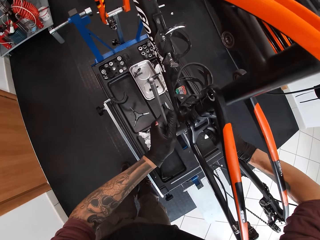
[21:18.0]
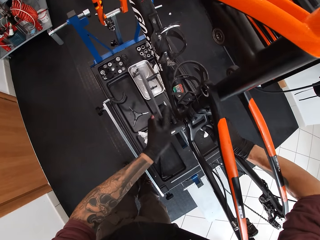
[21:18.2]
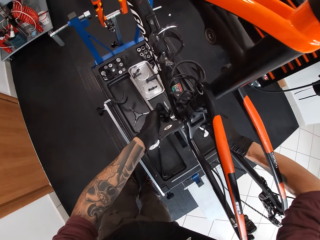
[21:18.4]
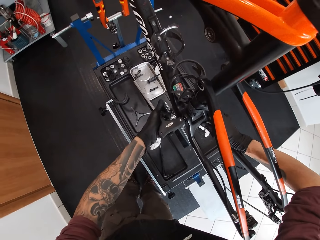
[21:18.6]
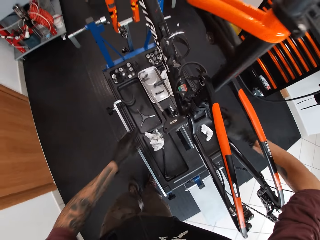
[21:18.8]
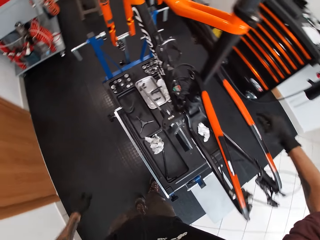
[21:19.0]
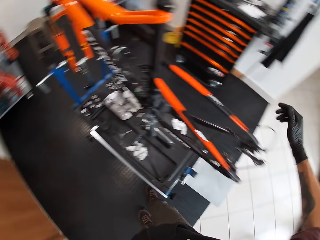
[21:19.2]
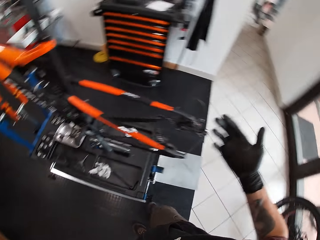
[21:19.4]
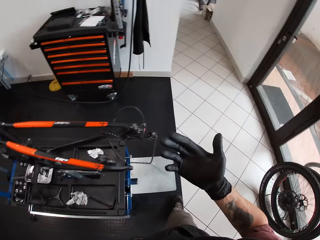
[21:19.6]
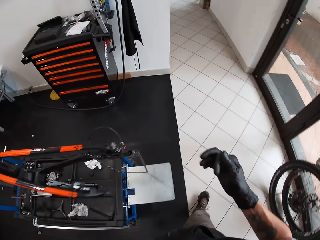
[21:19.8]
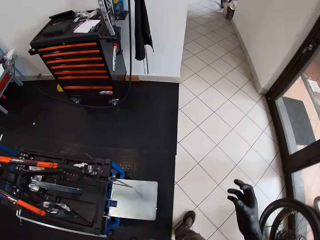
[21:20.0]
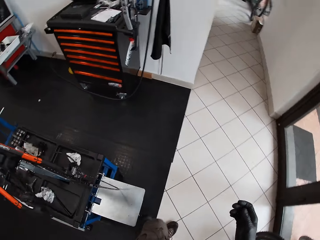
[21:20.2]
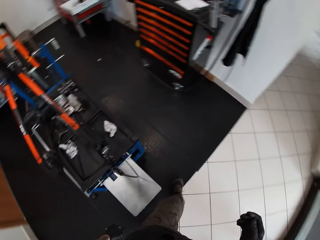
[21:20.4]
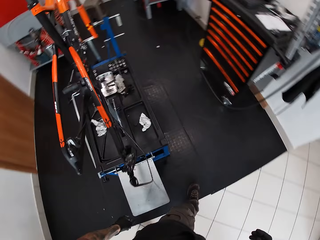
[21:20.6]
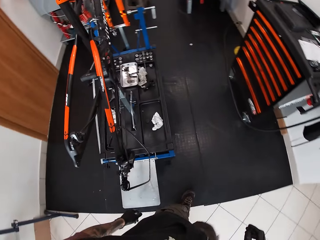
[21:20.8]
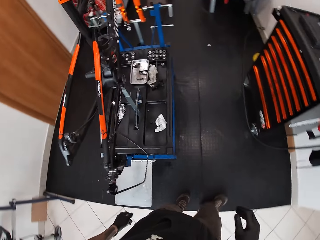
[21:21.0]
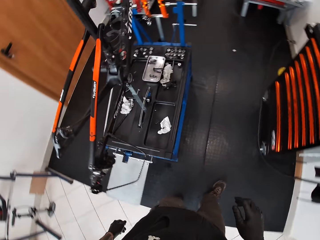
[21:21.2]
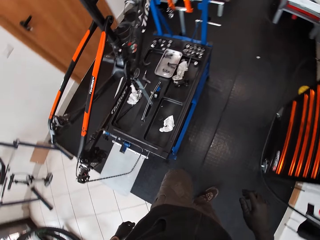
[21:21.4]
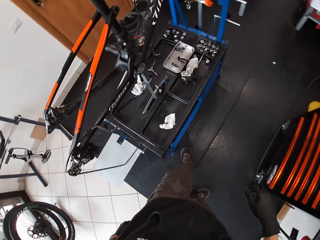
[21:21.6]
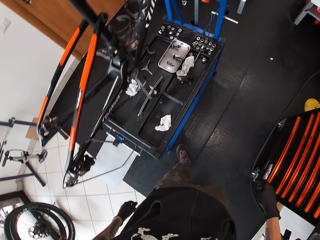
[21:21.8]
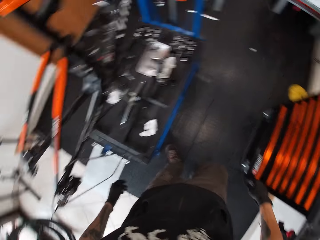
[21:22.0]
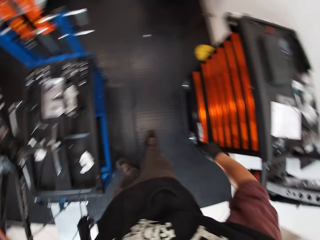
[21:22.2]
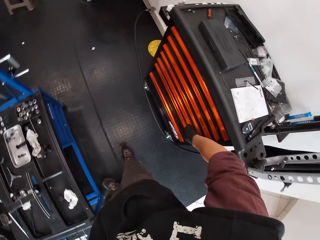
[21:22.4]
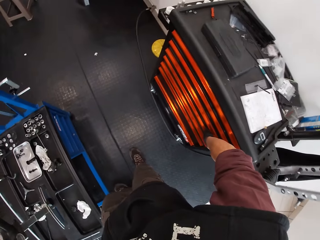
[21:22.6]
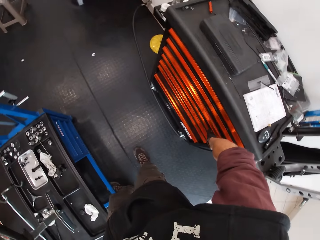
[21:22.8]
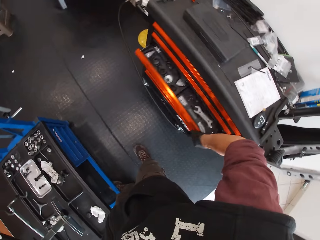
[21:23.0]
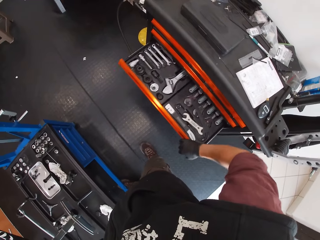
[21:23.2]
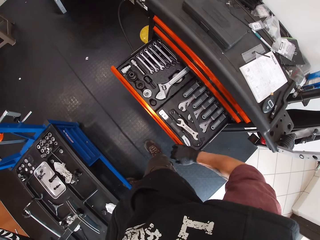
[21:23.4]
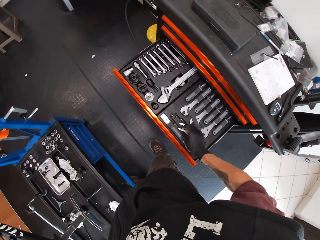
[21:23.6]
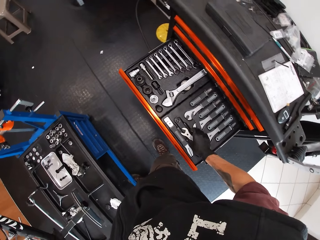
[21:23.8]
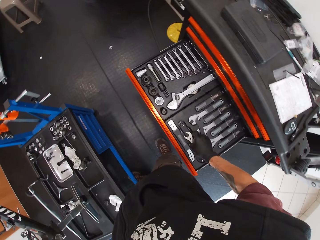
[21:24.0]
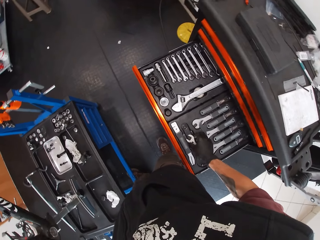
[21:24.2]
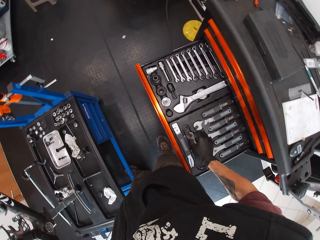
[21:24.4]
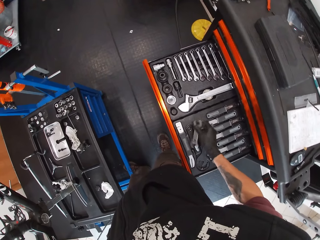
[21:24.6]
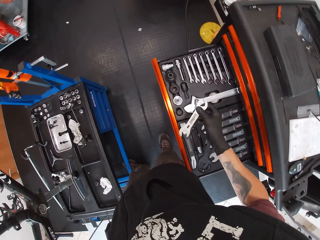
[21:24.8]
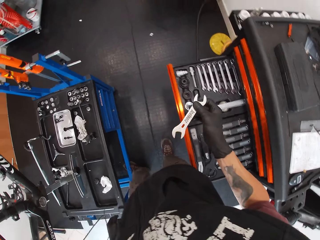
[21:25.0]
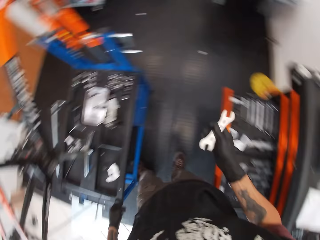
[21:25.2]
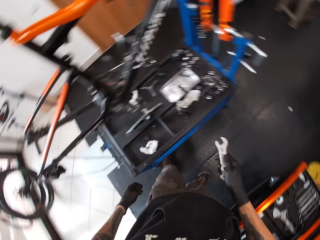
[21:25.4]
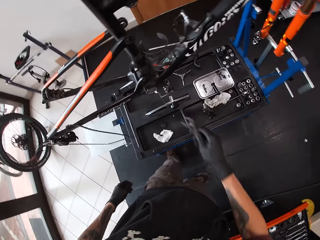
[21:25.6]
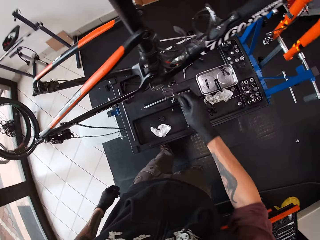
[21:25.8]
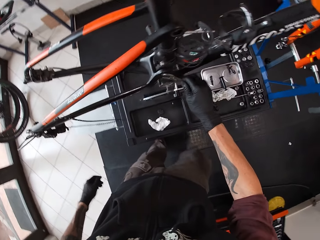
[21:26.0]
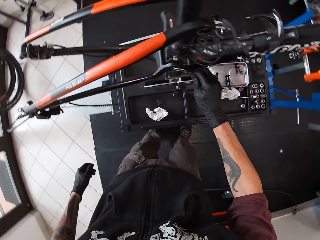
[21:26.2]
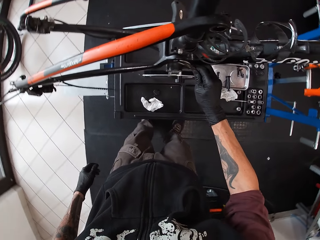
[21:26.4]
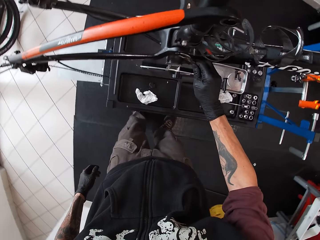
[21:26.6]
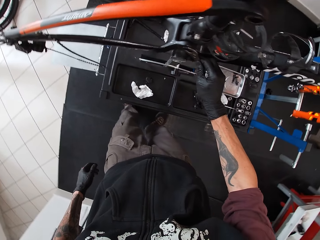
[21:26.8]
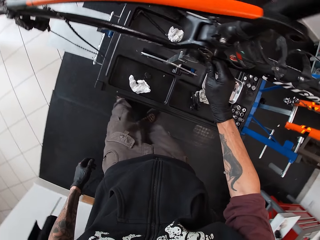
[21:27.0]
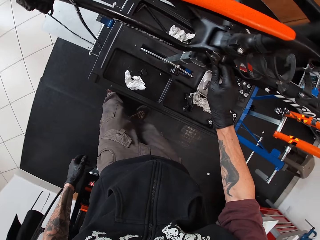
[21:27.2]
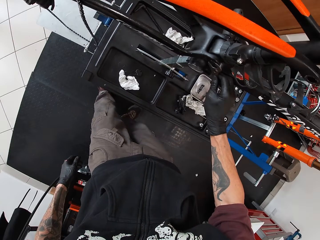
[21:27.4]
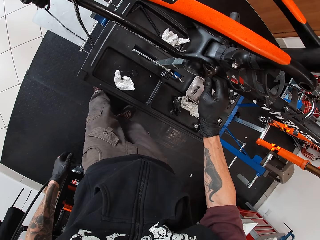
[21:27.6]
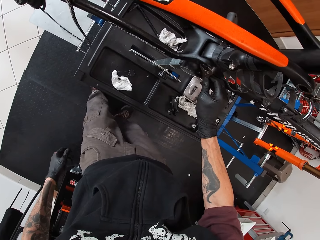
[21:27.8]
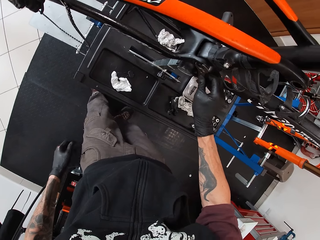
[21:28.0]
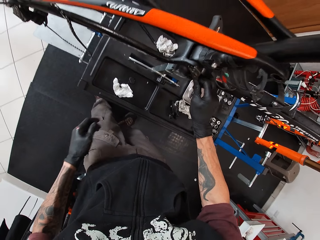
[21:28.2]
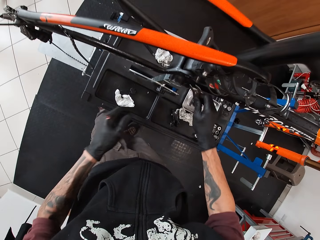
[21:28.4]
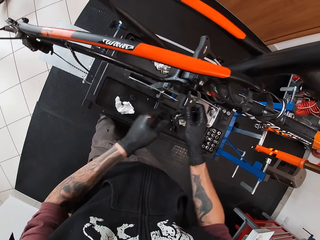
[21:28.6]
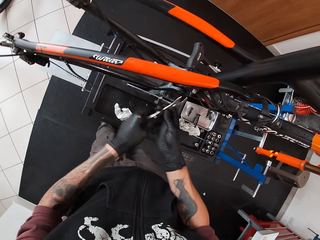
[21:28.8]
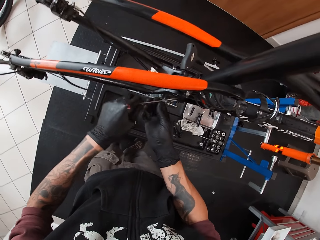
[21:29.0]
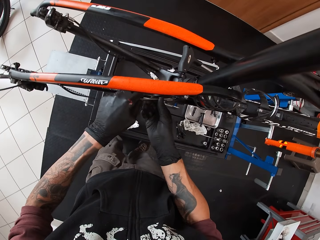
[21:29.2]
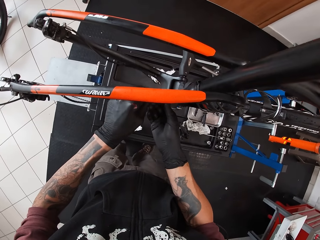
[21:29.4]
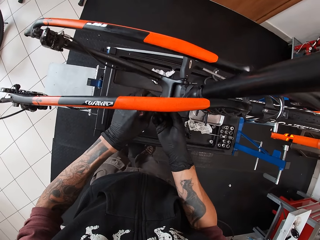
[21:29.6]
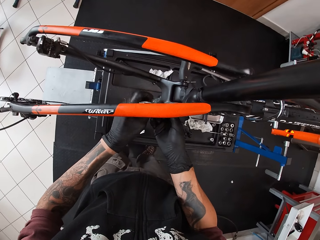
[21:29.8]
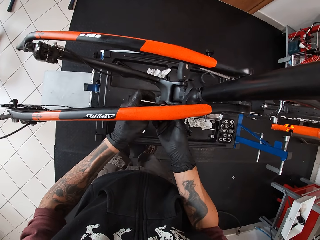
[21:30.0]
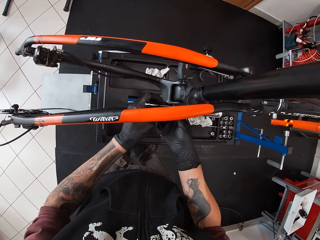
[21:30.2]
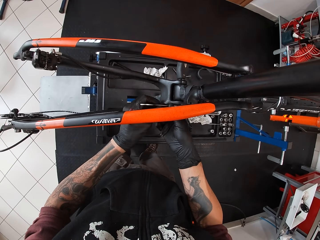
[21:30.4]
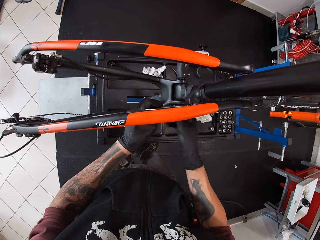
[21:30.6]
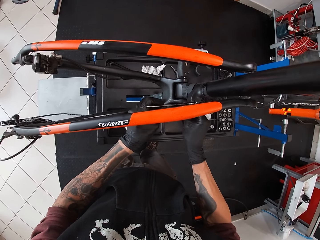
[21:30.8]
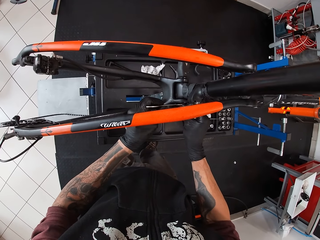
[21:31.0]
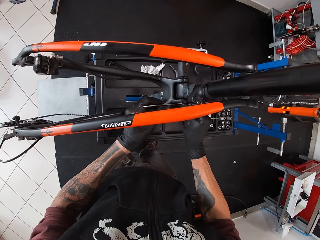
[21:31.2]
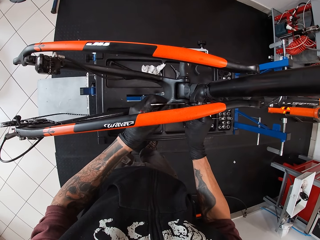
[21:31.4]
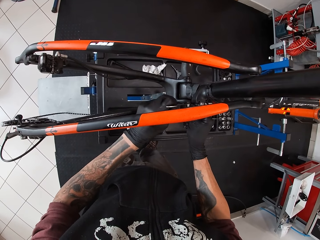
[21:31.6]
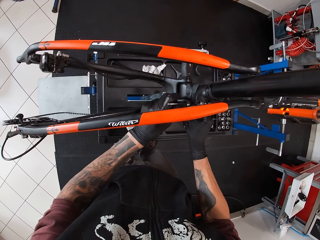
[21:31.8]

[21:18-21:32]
The camera wearer turns around and walks around. He opens a drawer with his gloved right hand. He picks up a spanner in the drawer with his gloved right hand. He places the spanner on the bicycle bolt with his gloved right hand. He repairs the bicycle. He holds the spanner with both hands.

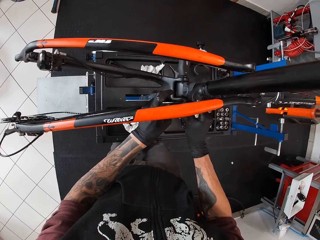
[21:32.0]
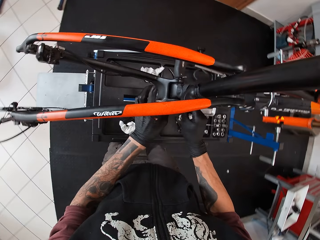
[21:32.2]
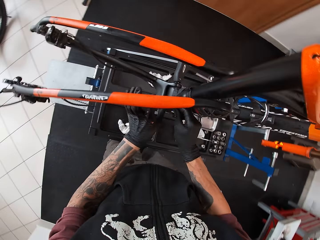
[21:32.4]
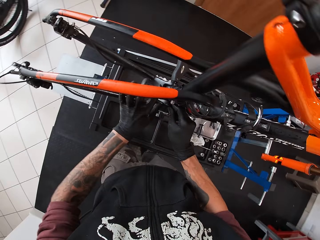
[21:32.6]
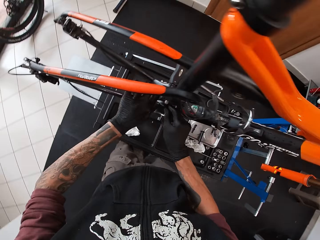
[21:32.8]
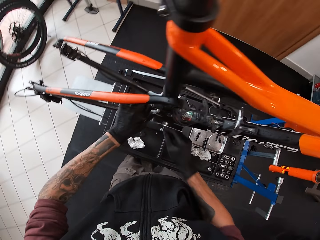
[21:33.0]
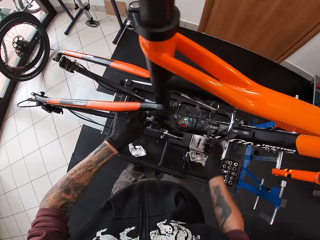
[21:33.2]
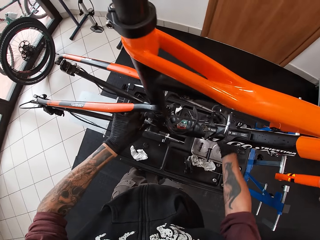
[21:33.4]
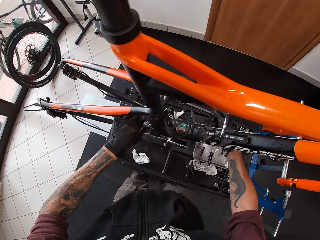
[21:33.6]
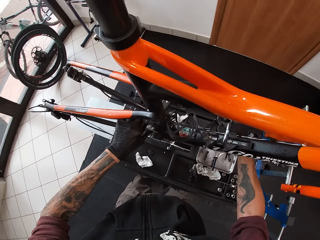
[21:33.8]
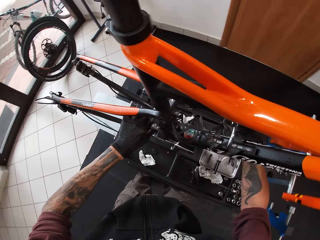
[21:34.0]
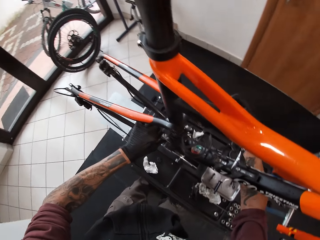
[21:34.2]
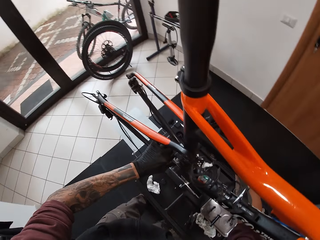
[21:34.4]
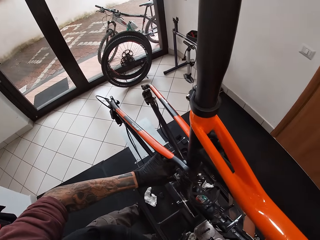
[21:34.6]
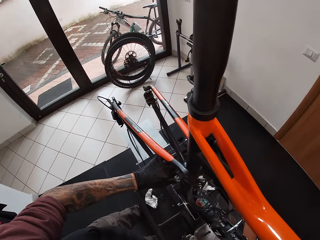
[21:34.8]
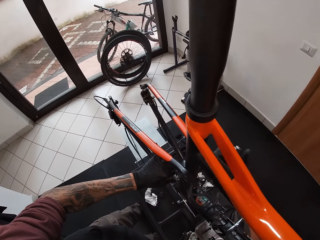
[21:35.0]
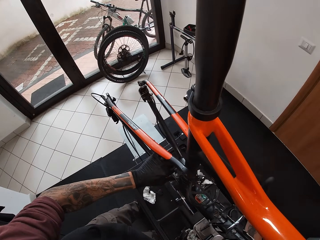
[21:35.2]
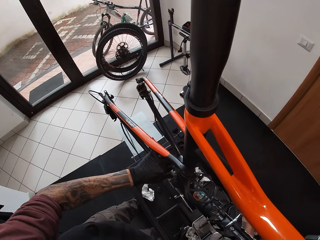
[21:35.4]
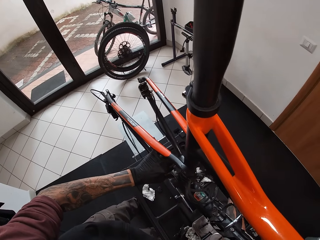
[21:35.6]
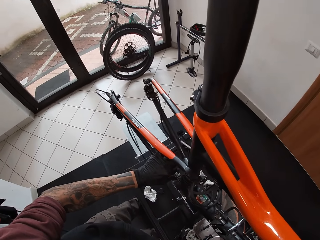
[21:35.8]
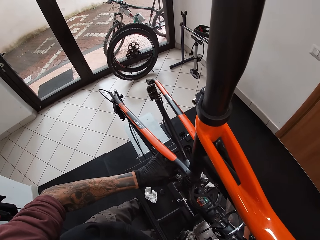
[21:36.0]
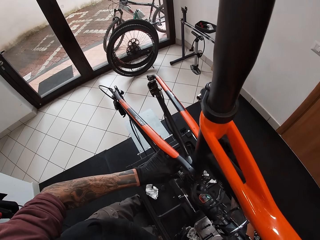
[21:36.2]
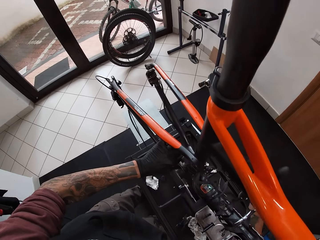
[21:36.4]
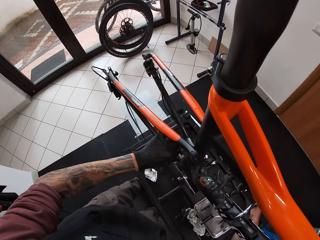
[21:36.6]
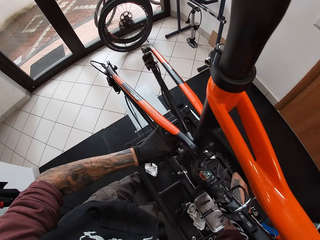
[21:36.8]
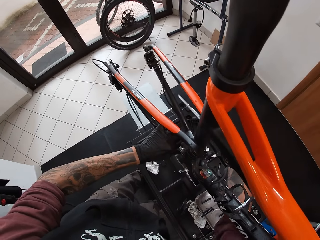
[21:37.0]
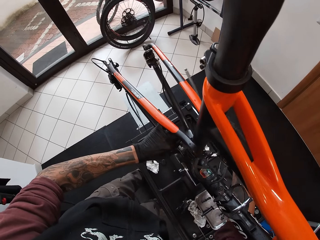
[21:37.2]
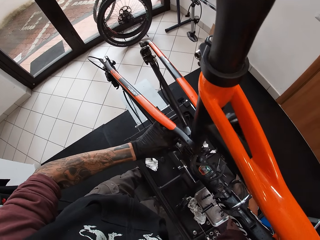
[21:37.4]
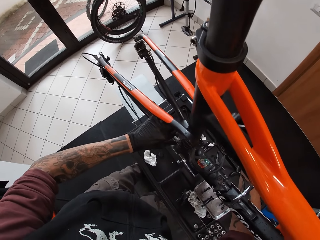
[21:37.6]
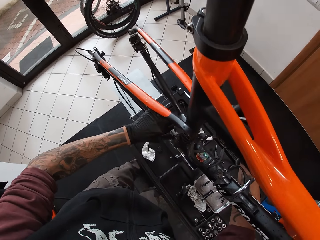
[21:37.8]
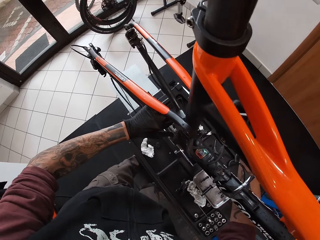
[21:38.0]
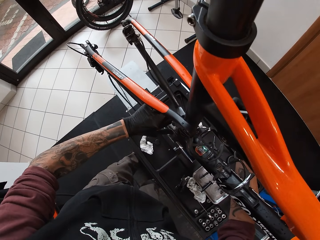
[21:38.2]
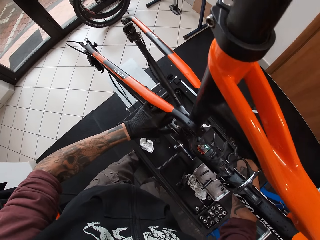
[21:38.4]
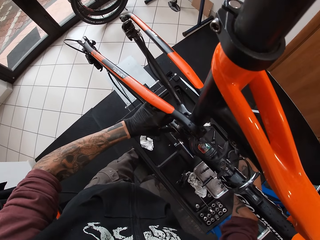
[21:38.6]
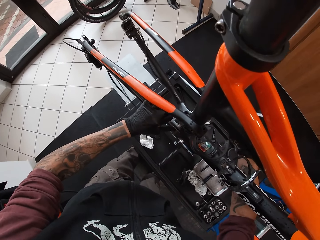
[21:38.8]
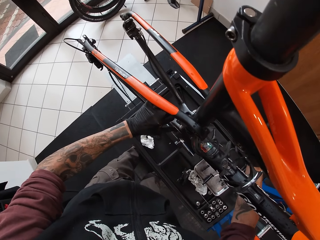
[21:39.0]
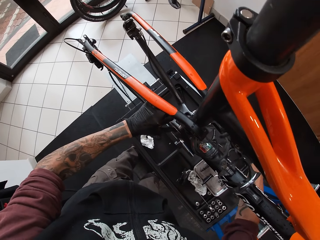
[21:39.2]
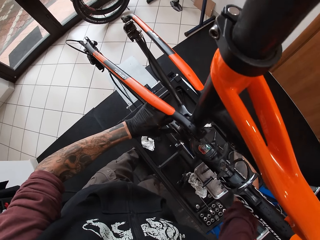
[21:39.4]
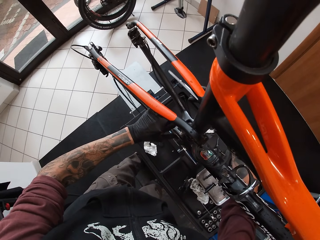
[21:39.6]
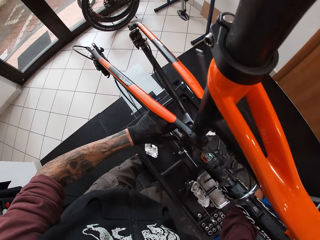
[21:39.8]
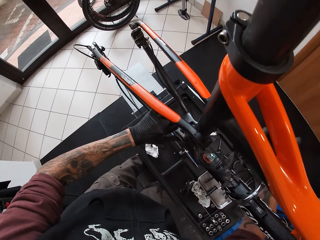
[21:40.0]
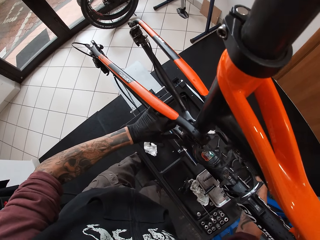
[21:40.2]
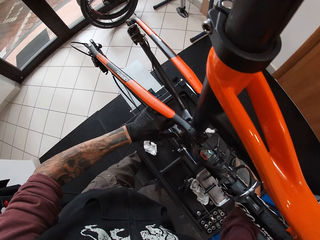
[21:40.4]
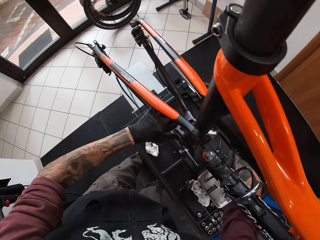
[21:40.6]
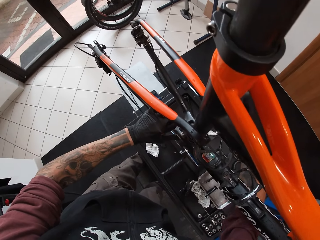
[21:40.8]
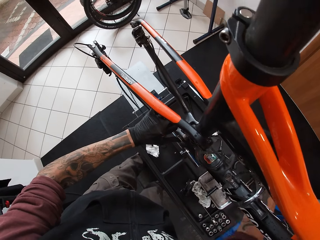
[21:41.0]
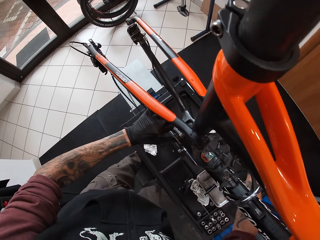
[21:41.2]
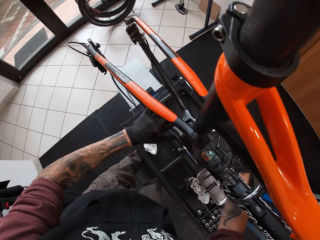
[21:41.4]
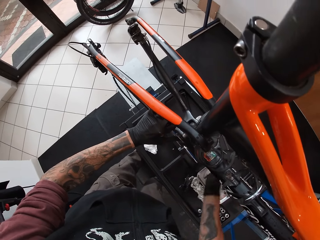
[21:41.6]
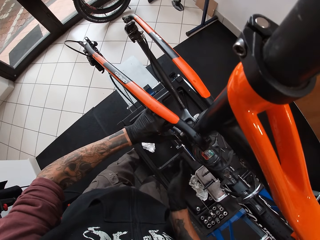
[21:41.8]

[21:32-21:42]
The camera wearer turns the T handle hex key on the bolt in the bicycle with his gloved right hand.
